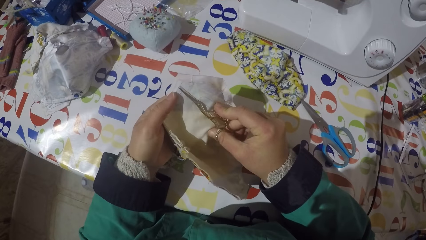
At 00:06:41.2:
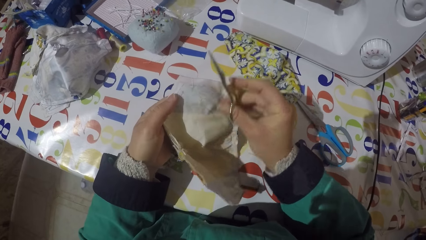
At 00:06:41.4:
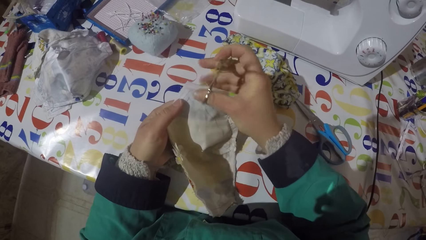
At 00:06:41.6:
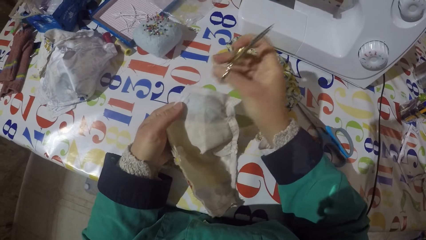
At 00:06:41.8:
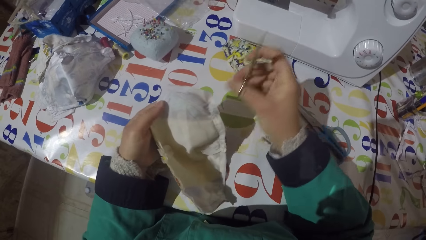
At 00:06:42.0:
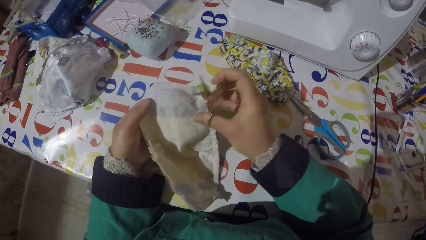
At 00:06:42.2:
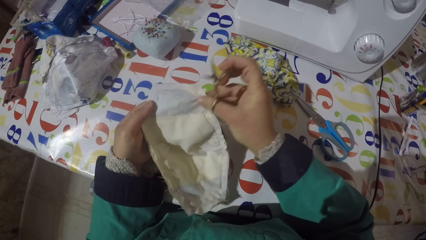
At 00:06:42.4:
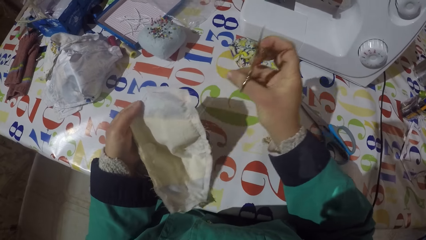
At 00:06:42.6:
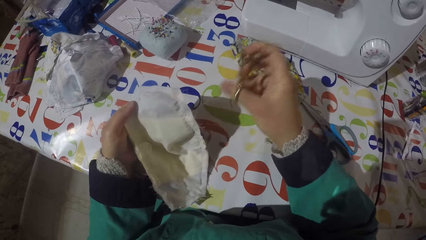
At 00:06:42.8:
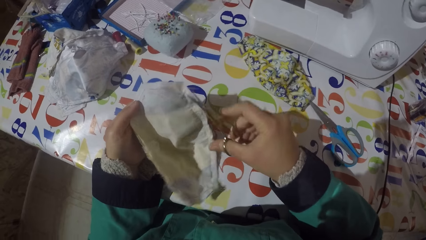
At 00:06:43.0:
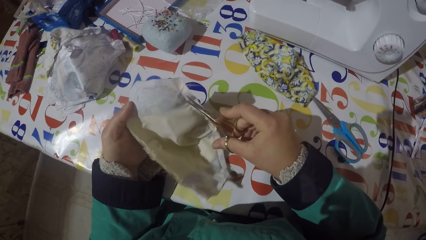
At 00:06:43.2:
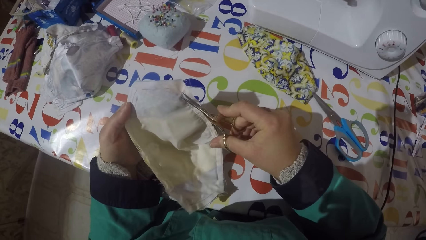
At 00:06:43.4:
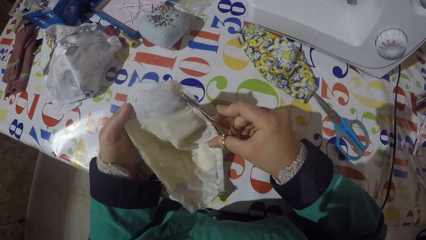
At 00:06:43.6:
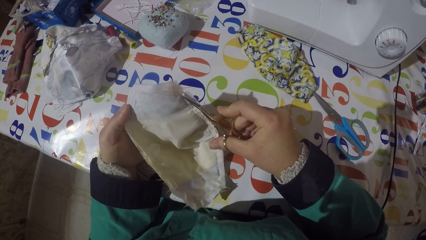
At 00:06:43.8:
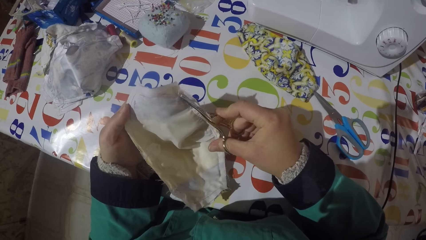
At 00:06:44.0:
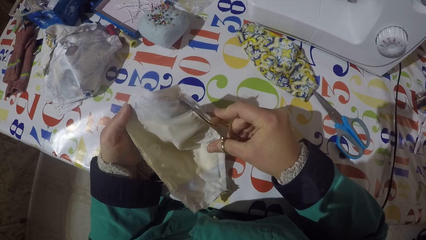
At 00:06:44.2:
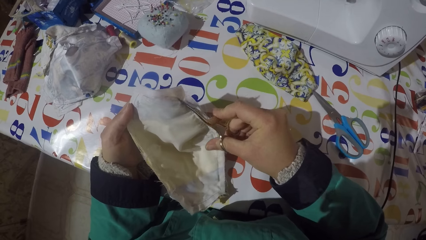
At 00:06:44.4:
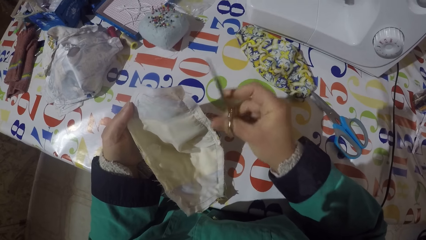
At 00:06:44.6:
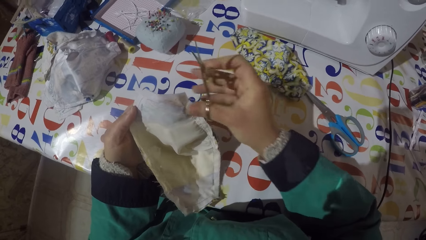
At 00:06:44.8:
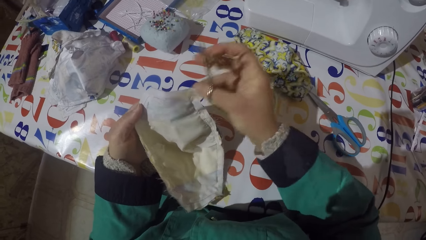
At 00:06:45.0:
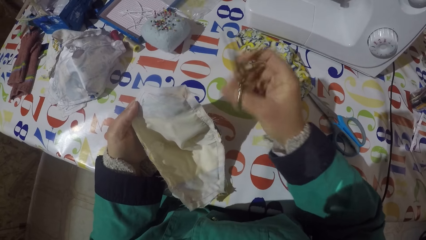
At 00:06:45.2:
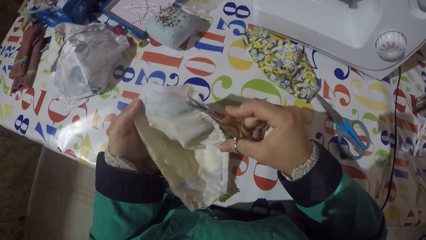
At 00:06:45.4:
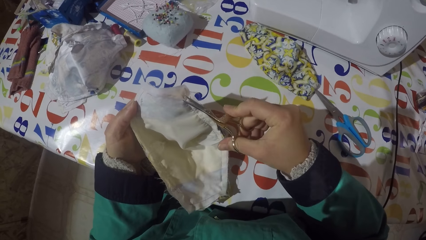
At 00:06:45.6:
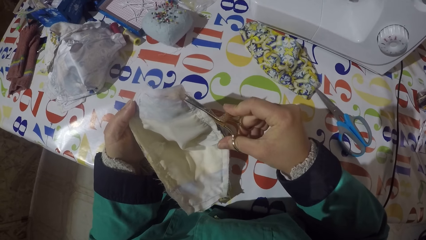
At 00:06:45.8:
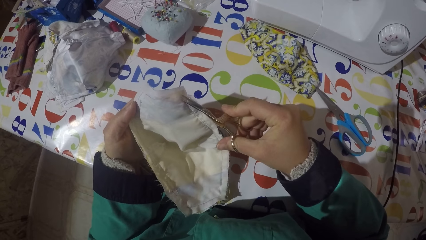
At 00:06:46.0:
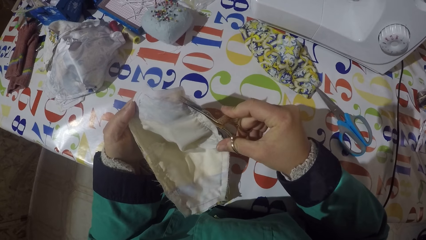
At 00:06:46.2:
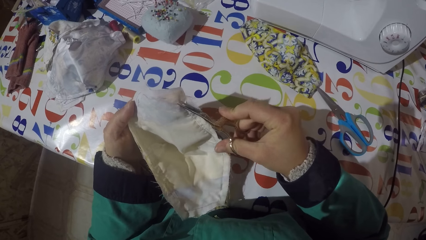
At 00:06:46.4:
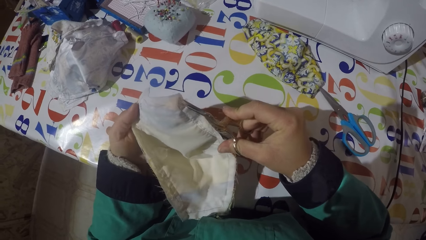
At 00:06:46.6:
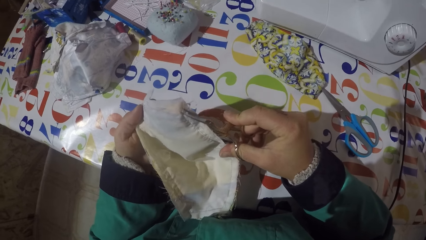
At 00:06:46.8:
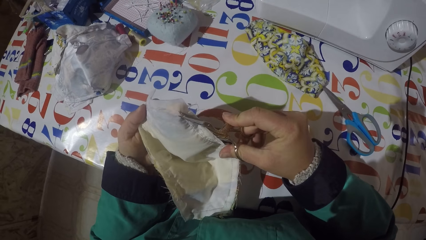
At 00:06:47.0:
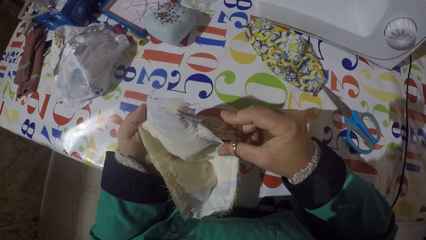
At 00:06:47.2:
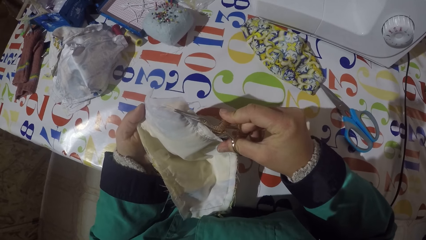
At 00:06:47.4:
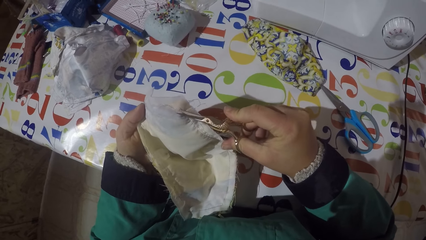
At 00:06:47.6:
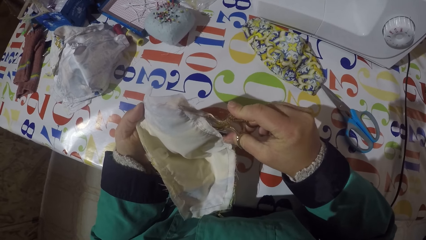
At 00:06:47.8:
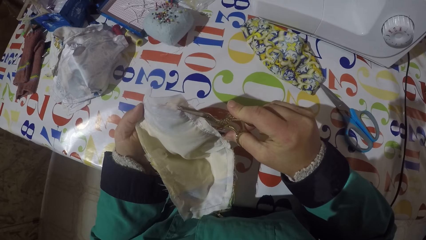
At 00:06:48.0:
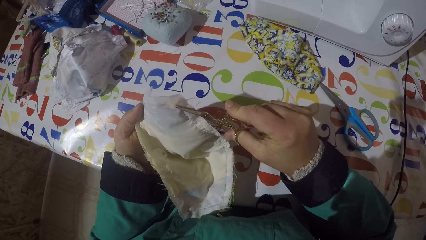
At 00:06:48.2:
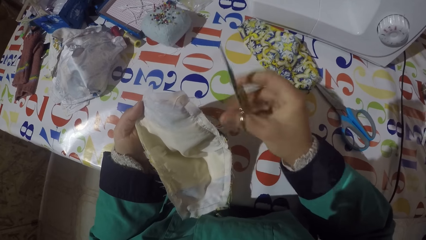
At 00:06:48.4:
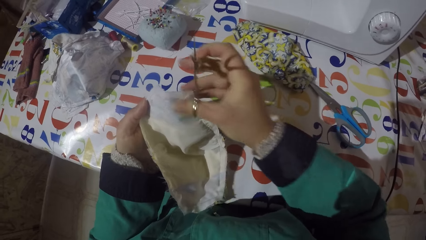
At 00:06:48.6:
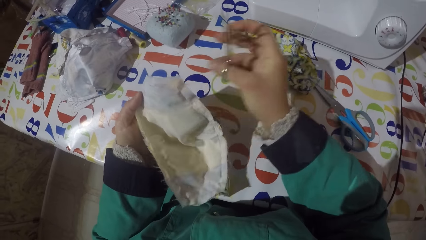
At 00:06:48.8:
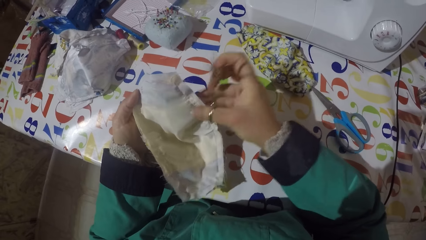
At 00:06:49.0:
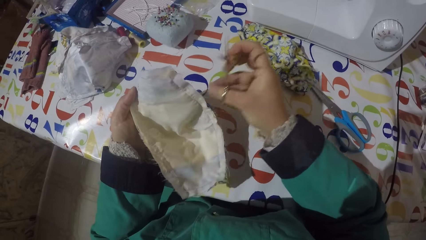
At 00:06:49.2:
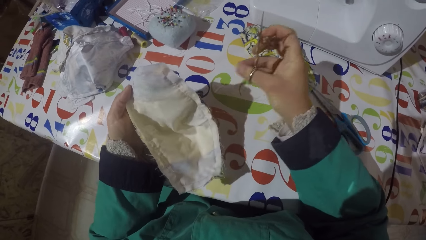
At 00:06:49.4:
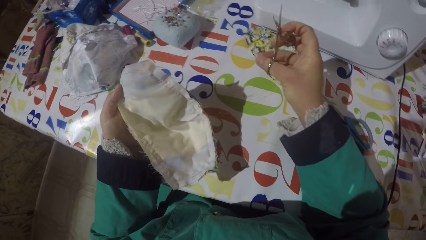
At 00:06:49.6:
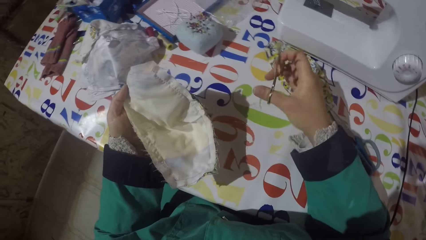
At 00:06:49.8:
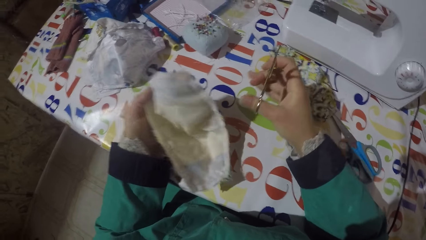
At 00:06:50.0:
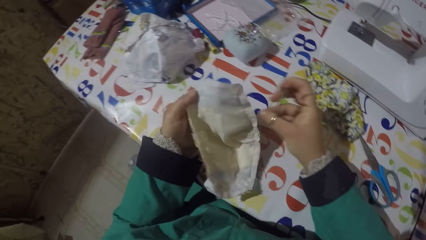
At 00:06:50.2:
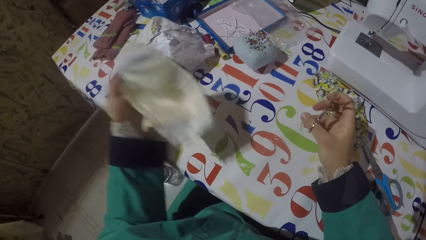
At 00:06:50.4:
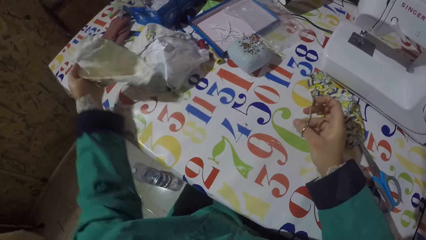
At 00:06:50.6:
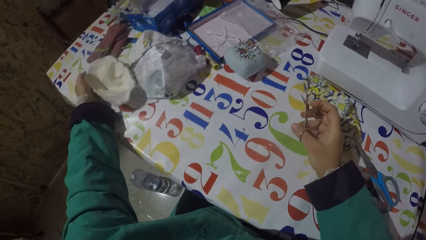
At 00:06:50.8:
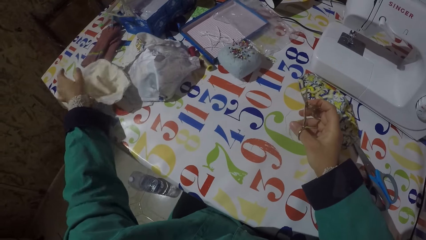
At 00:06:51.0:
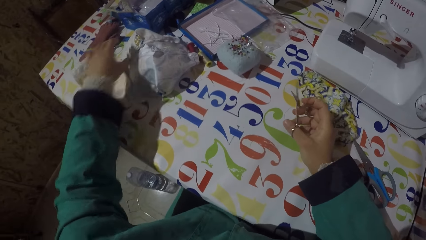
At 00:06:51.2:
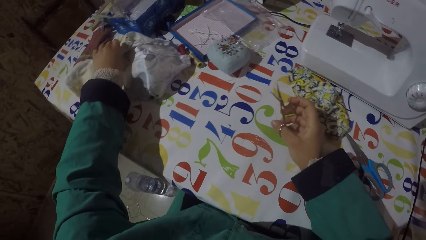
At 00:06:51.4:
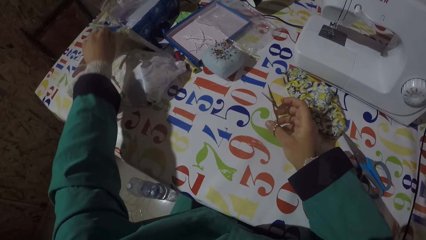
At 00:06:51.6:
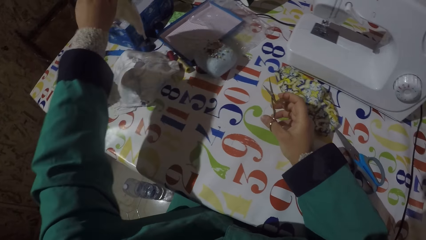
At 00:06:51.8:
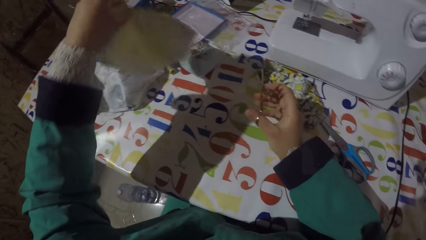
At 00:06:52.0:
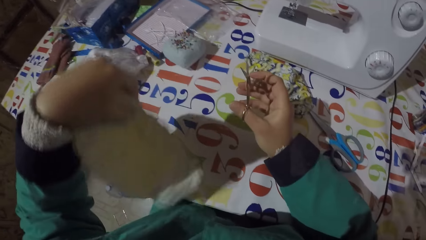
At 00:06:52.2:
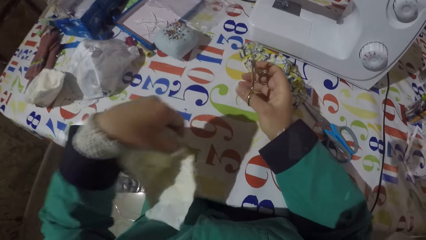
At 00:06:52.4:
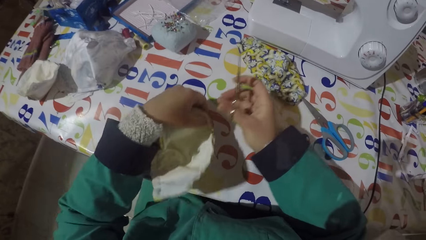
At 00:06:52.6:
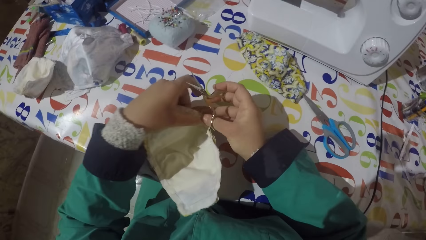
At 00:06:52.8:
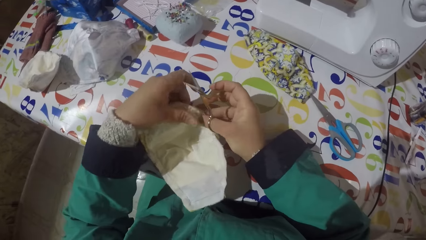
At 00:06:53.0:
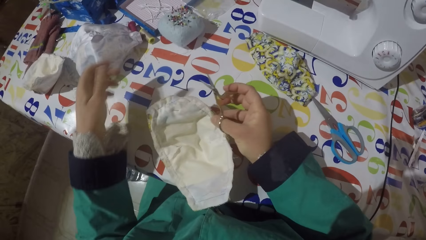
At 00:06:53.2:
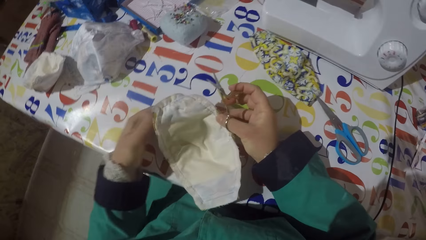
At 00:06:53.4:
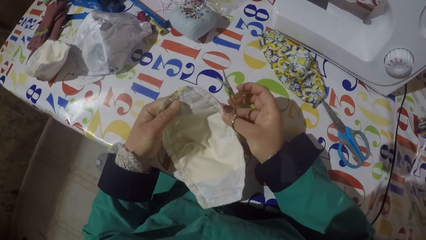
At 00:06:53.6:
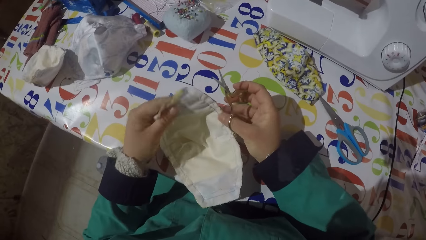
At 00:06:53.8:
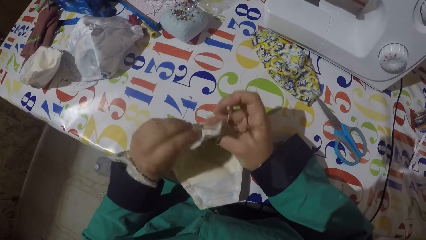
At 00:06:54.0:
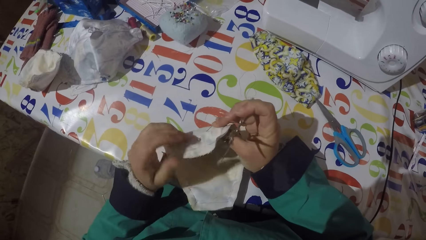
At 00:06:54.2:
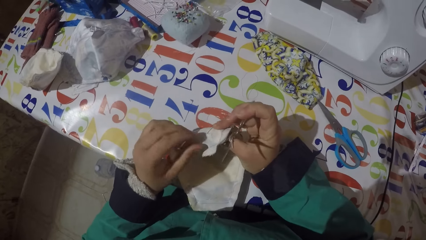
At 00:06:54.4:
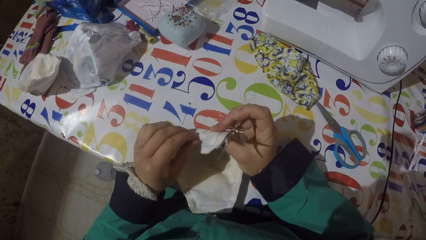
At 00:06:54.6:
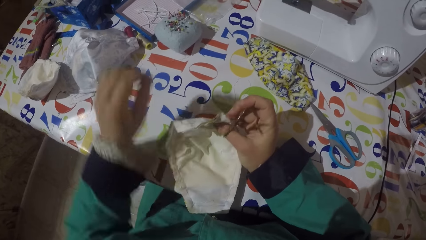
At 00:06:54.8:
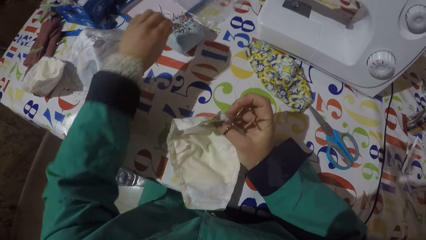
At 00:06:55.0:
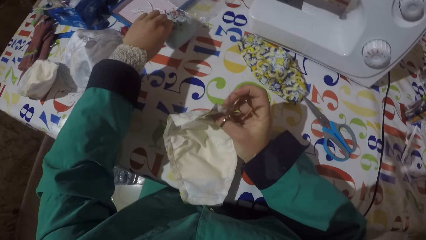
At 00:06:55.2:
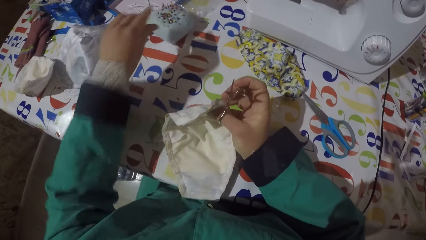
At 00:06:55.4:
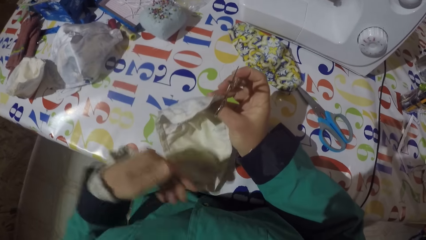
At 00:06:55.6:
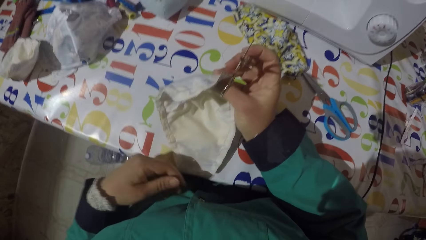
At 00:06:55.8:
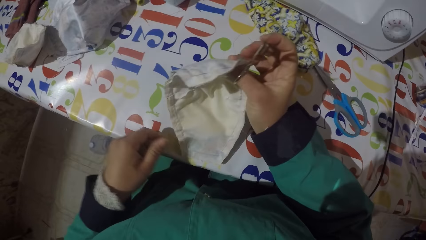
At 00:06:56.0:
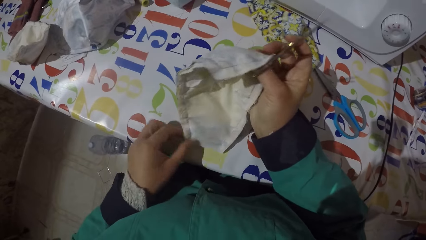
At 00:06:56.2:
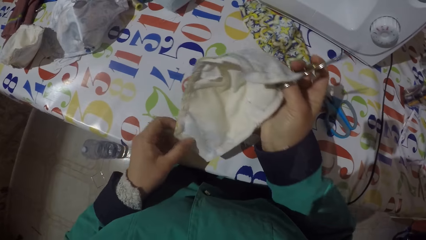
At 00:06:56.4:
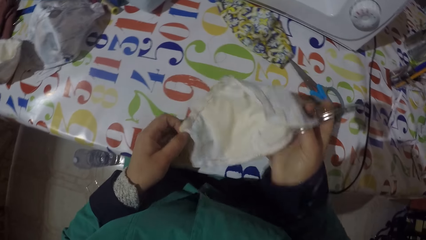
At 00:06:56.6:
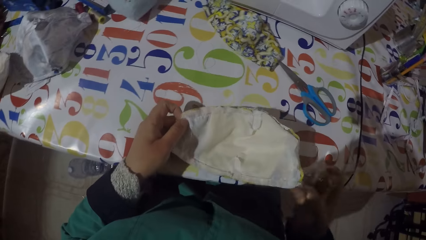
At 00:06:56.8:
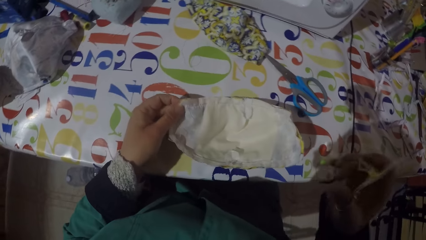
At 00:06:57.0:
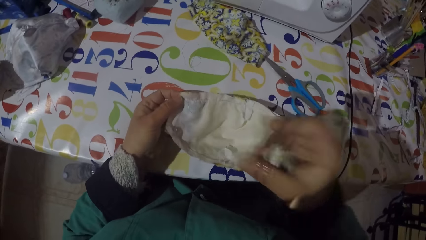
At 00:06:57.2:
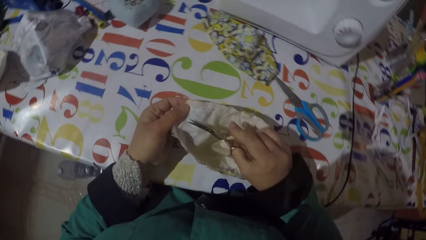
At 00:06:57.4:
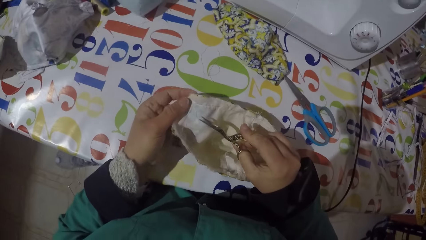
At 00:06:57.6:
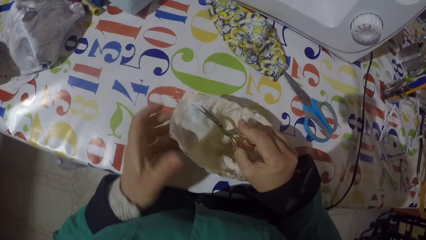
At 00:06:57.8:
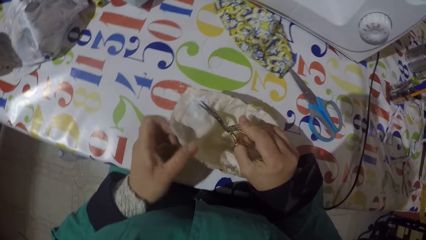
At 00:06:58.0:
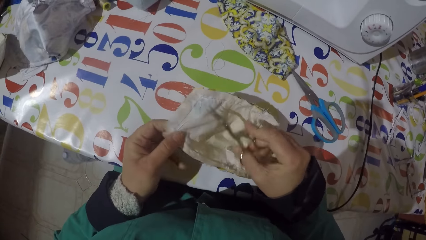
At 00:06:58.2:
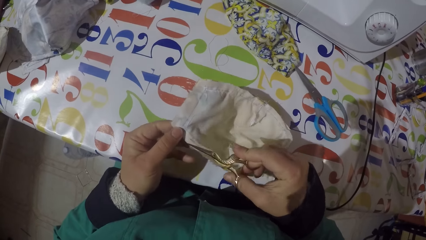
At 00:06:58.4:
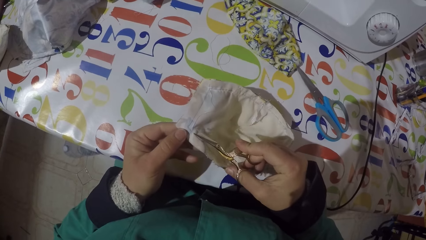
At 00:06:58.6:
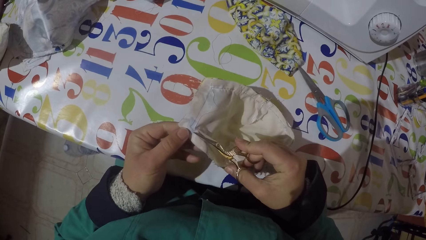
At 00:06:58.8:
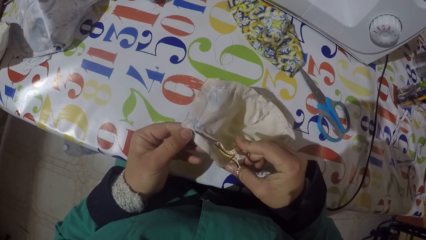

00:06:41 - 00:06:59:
The camera wearer cuts a sewing thread with the scissors. He pulls a sewing thread with his hand. He cuts a sewing thread with the scissors. He pulls a sewing thread with his hand. He cuts a sewing thread with the scissors. He pulls a sewing thread with his hand. He holds the pair of scissors. He puts the piece of garment or cloth on the table. He holds the pair of scissors. He picks up a piece of garment from the table. He holds the piece of garment. He holds the pair of scissors. He removes a pin from the piece of garment. He pins the pin on the sponge. He holds the piece of cloth and the pair of scissors. He holds the piece of cloth and the pair of scissors again. He moves the piece of garment with his hand. He removes threads from the piece of cloth.
